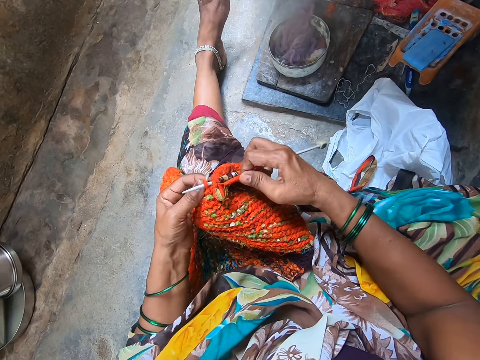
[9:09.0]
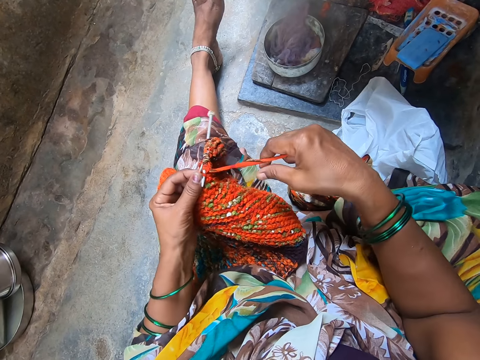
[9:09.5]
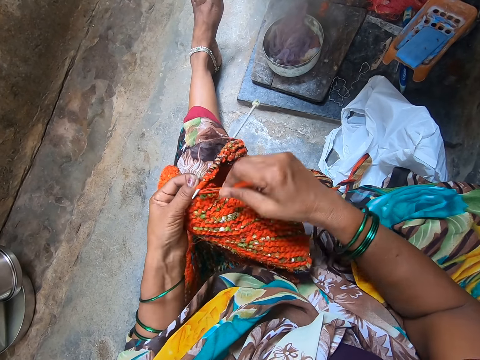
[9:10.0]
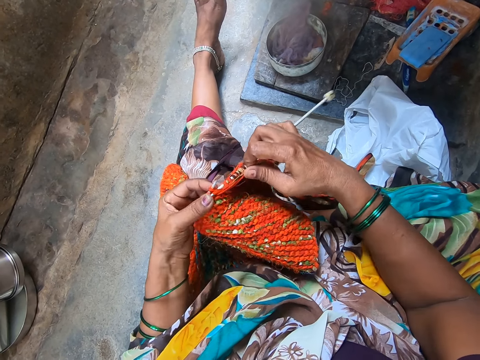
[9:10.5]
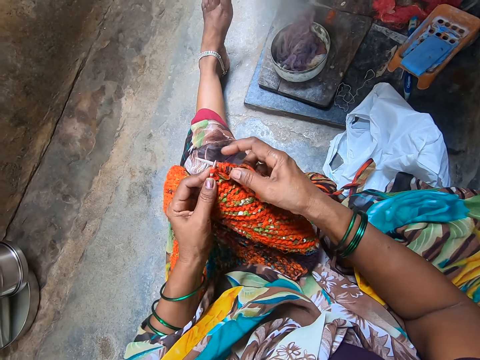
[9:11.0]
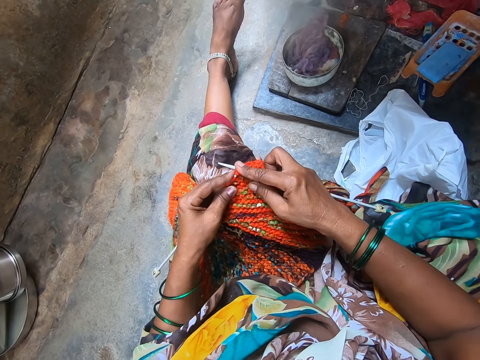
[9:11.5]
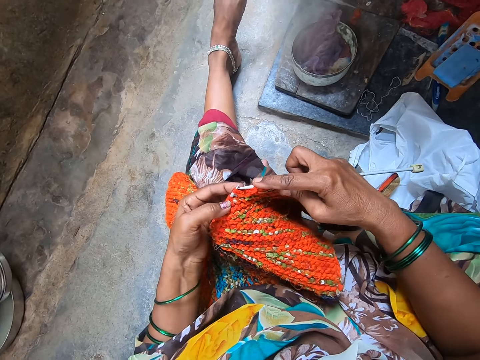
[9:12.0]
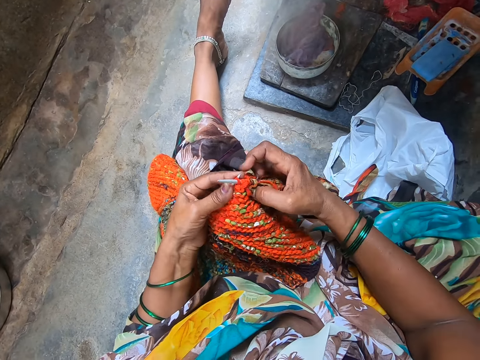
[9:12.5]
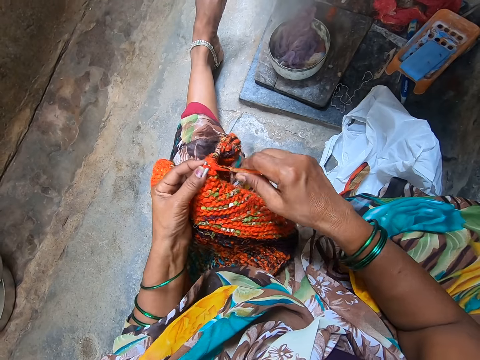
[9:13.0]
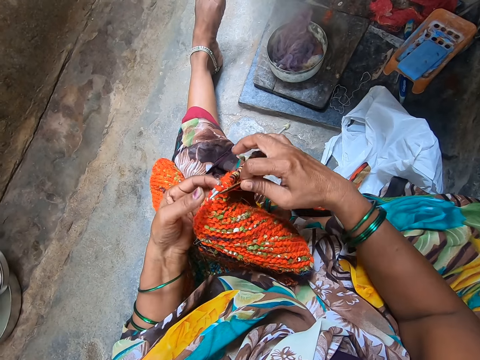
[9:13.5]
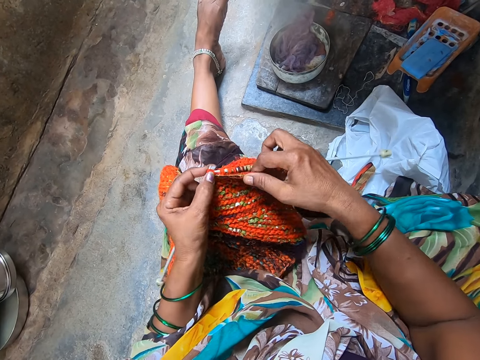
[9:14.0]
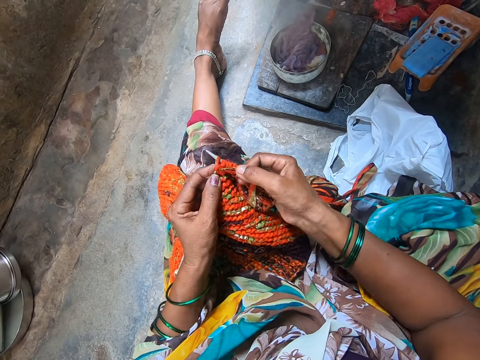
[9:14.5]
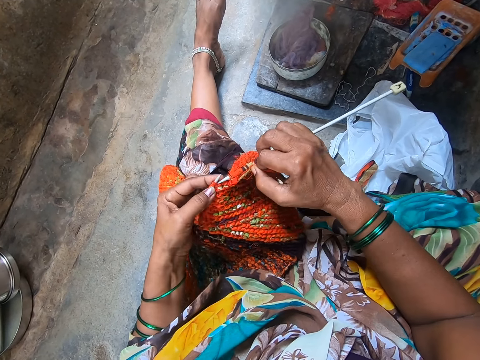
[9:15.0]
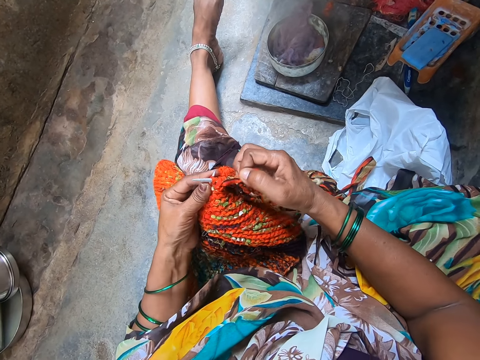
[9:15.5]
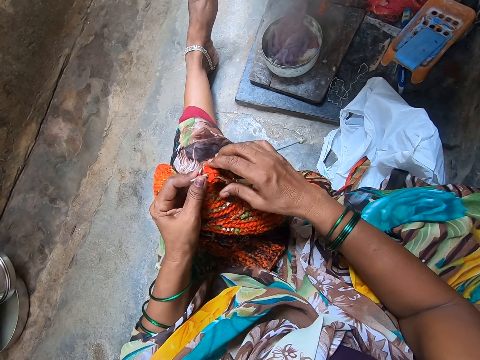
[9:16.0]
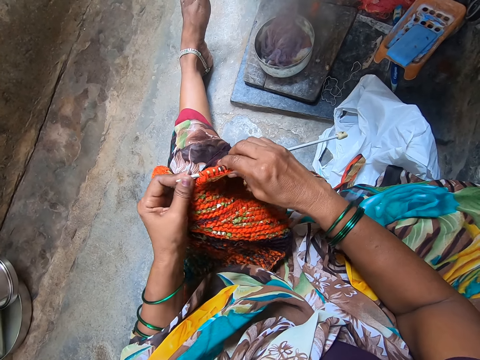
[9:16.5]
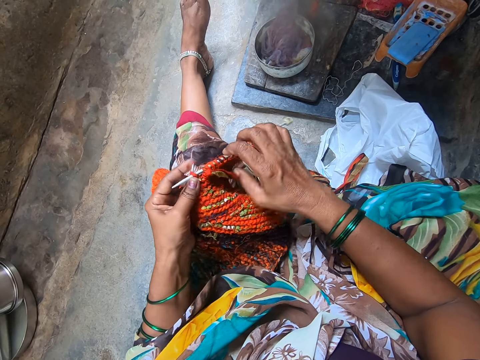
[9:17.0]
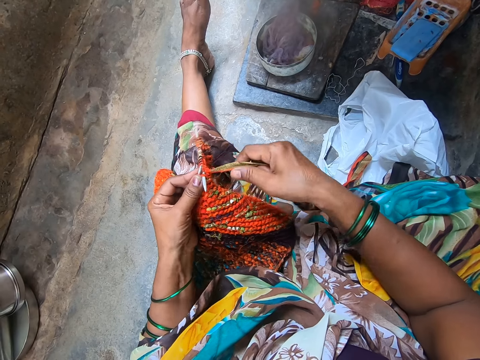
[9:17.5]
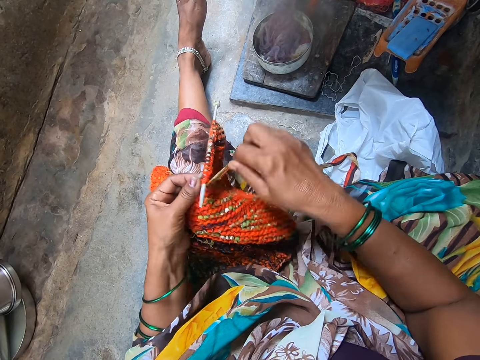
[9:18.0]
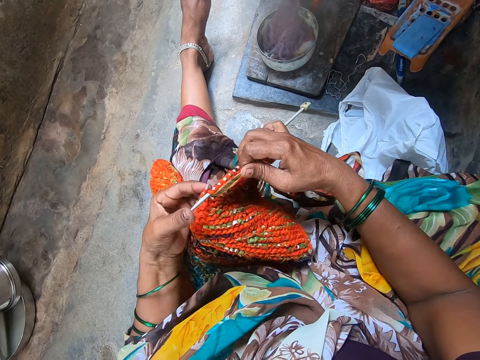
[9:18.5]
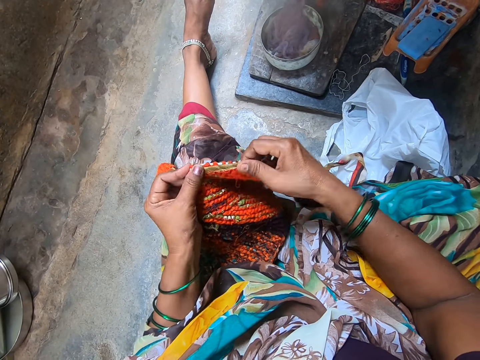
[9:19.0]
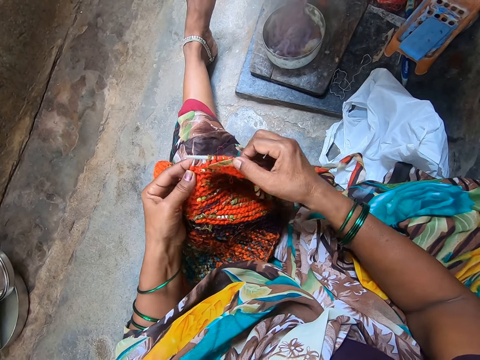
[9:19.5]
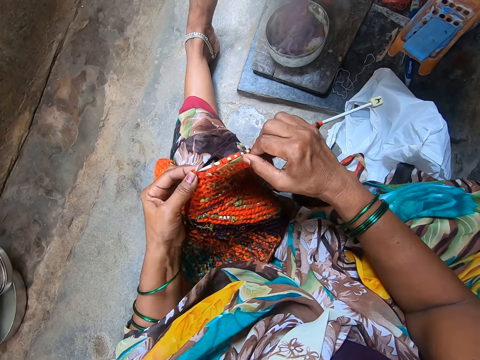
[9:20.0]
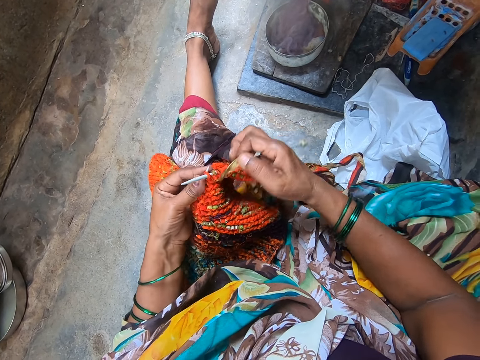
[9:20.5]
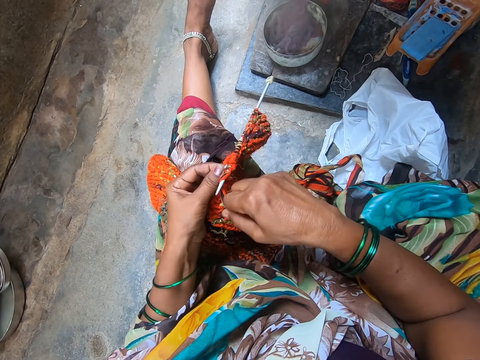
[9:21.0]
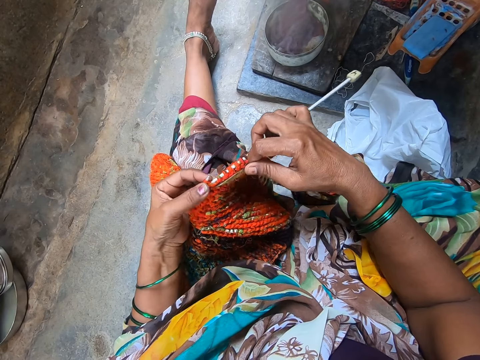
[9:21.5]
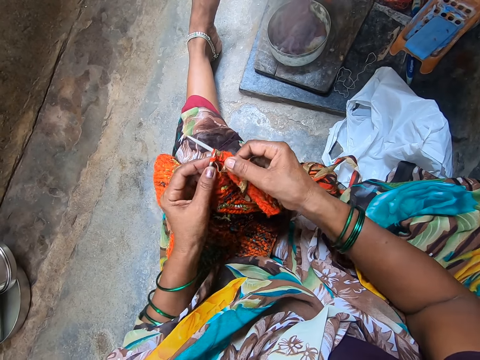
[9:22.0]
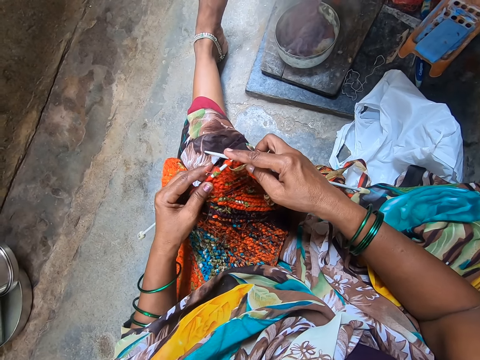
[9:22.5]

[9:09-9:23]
The camera wearer knits the cloth with the knitting needle.

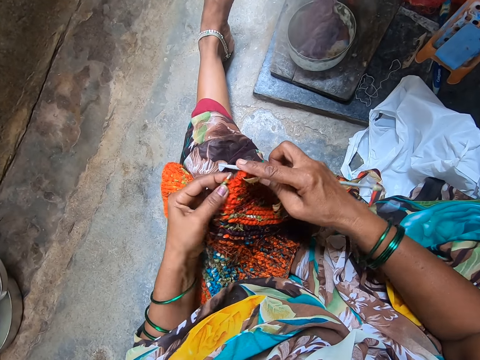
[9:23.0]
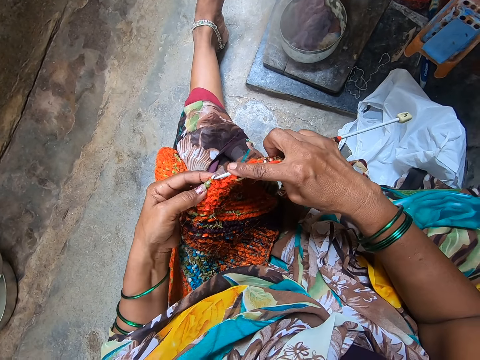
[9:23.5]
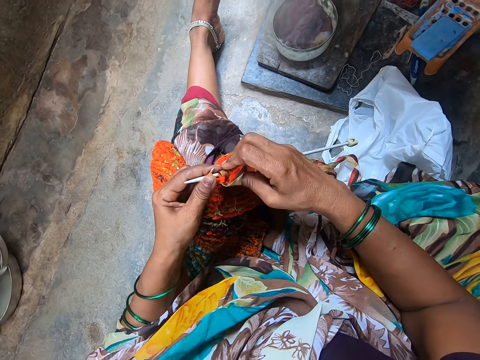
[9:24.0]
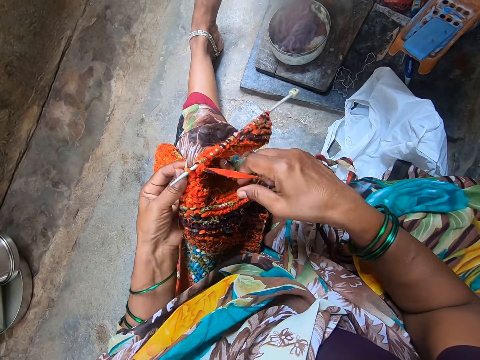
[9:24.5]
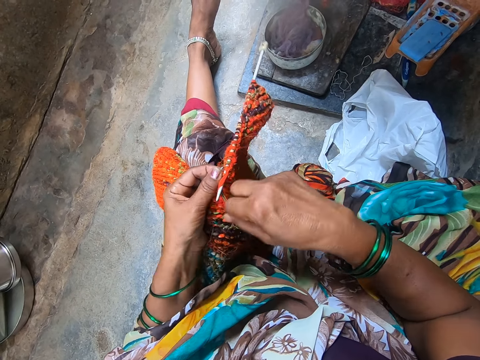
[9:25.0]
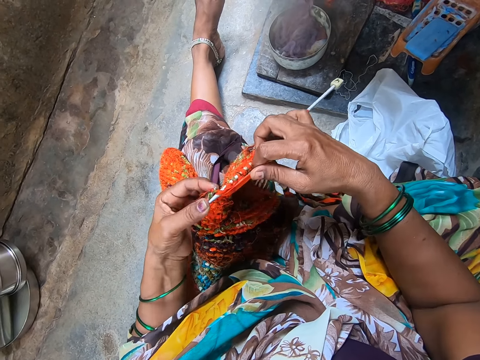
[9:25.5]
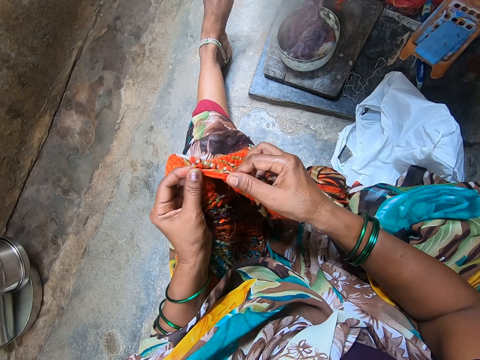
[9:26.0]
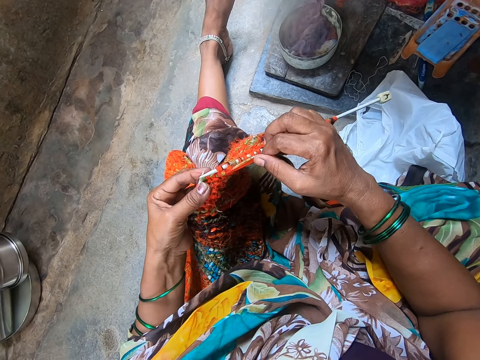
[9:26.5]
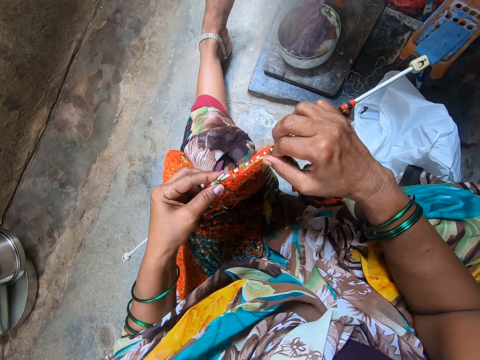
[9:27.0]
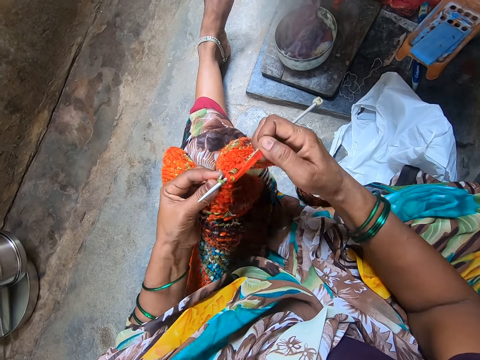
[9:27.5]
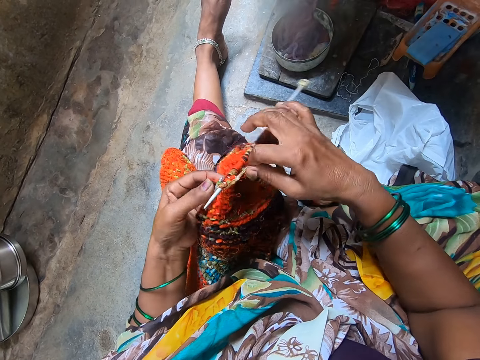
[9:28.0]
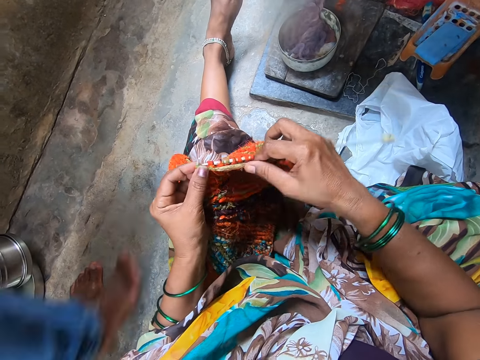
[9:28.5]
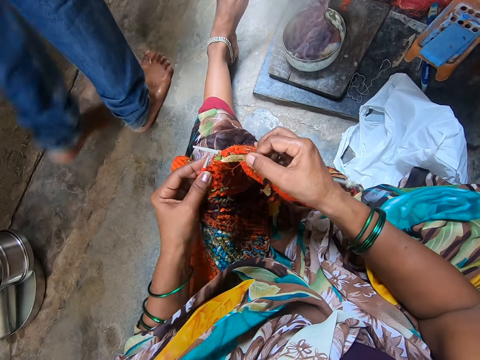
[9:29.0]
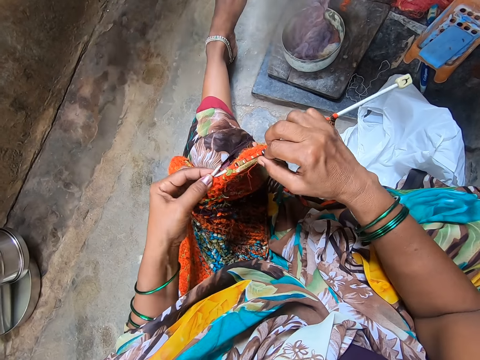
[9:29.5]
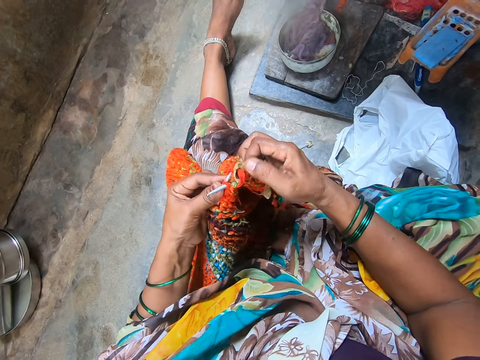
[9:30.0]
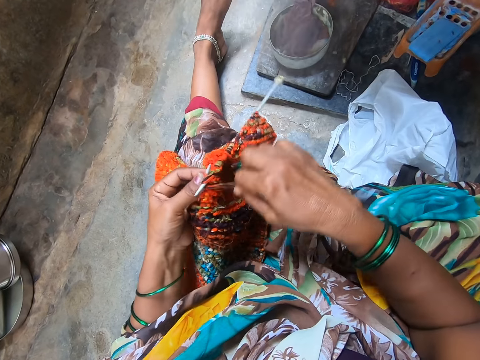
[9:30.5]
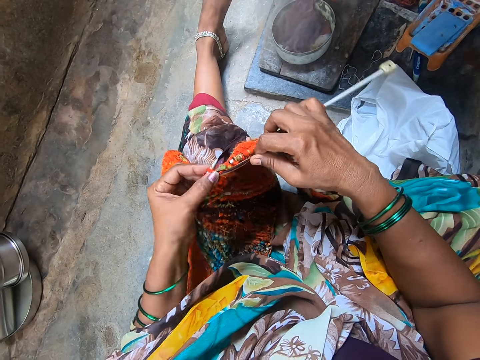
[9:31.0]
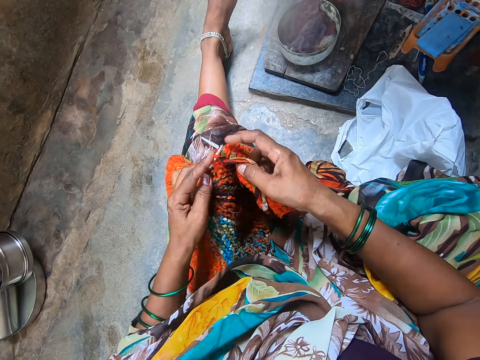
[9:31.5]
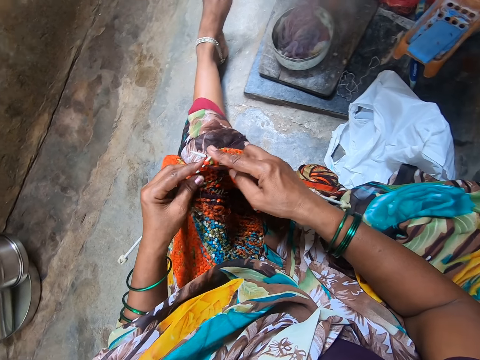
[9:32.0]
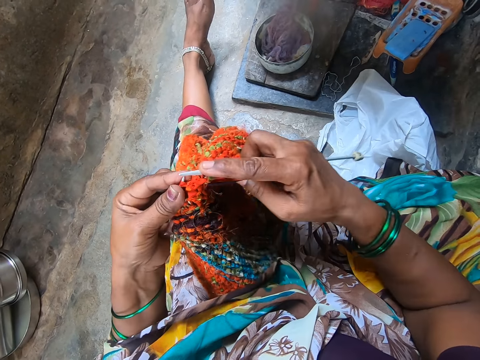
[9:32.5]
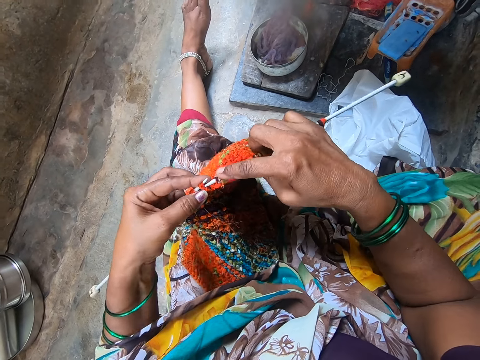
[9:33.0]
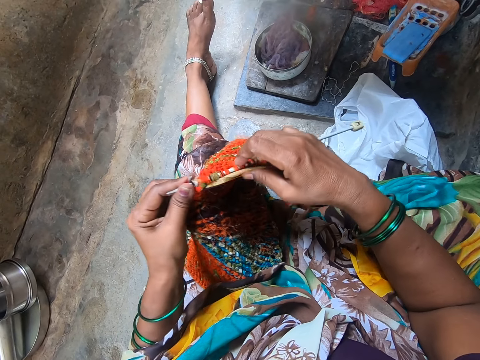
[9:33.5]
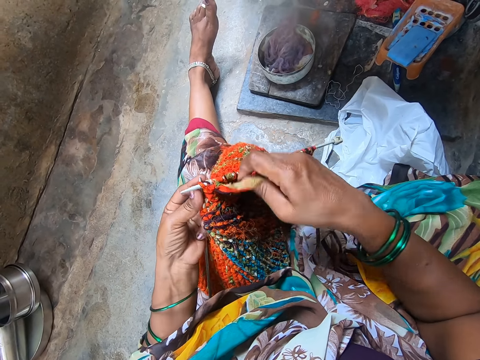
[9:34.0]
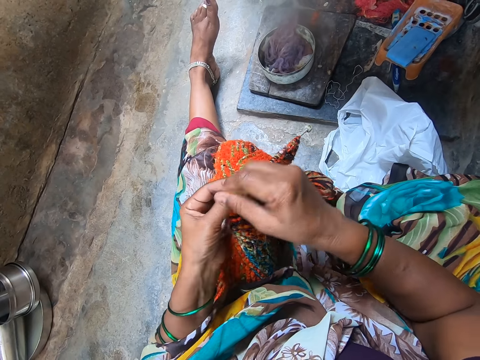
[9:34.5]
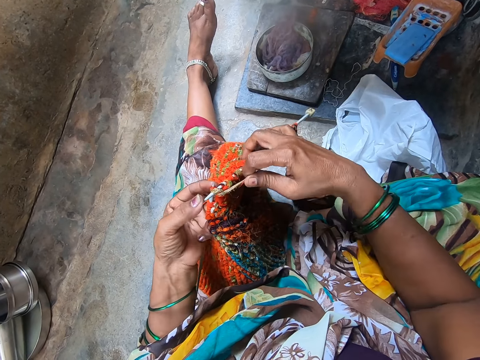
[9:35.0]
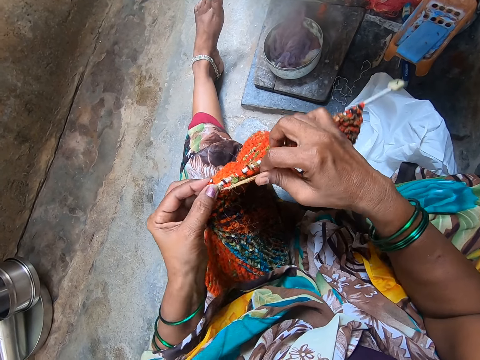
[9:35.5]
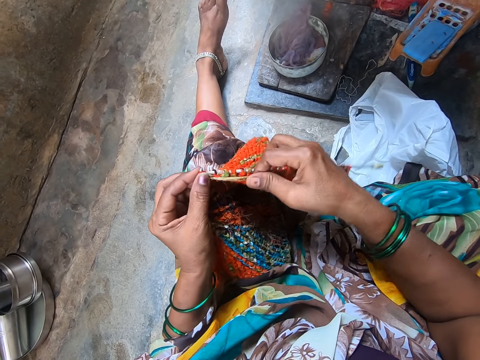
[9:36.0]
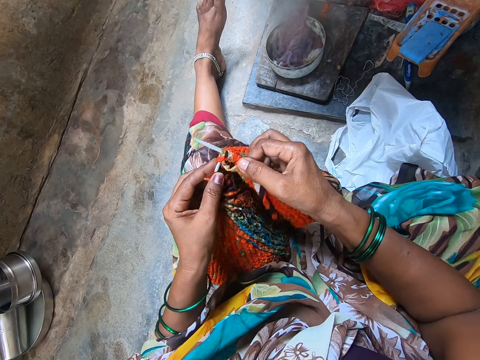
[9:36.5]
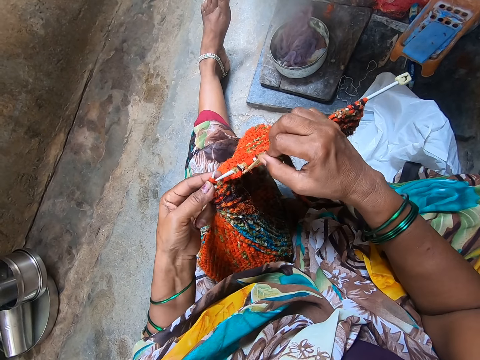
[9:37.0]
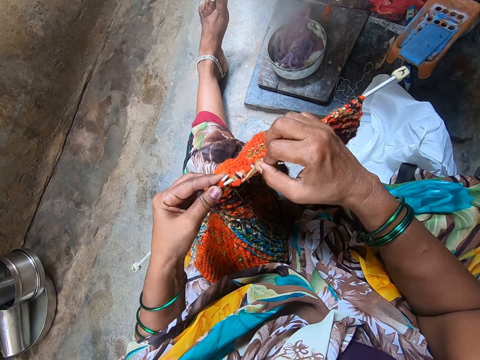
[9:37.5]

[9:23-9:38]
A man walks away. The camera wearer talks to the man.
